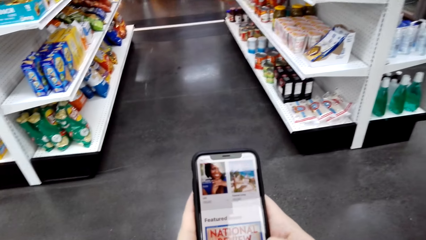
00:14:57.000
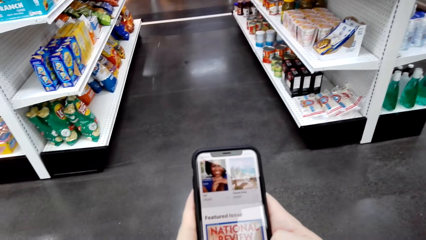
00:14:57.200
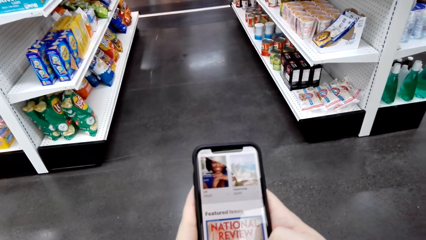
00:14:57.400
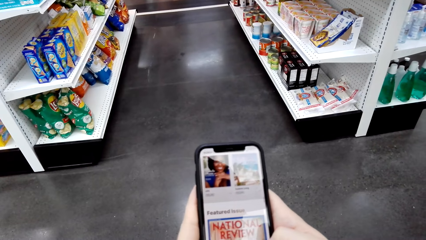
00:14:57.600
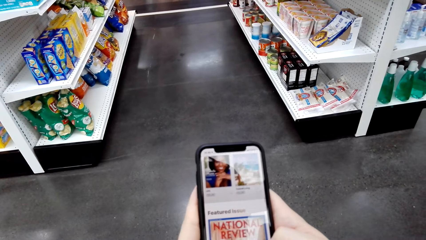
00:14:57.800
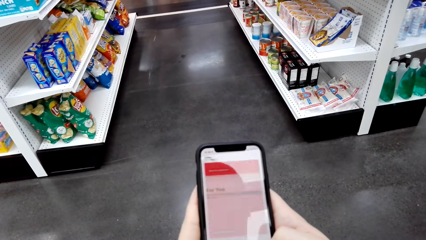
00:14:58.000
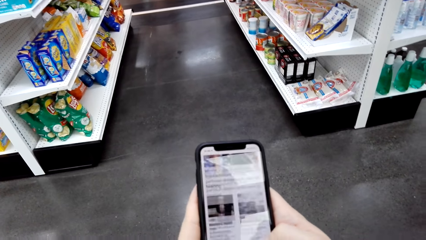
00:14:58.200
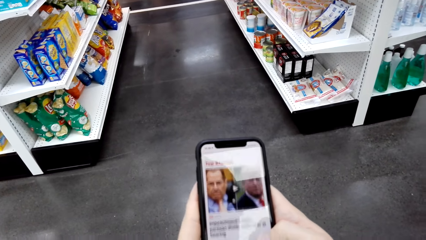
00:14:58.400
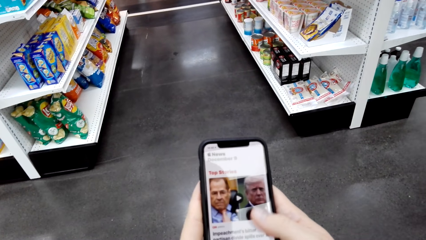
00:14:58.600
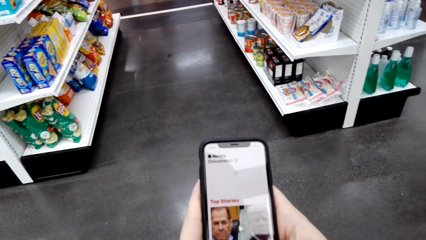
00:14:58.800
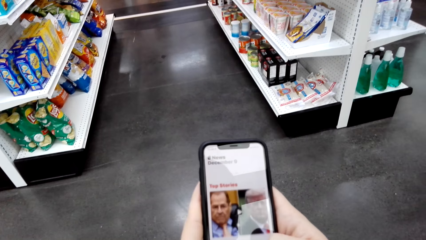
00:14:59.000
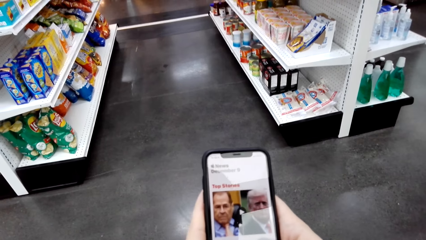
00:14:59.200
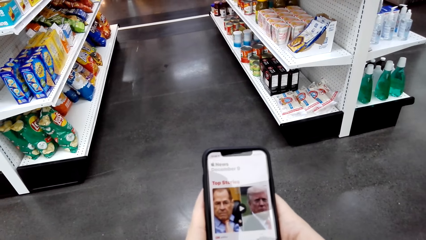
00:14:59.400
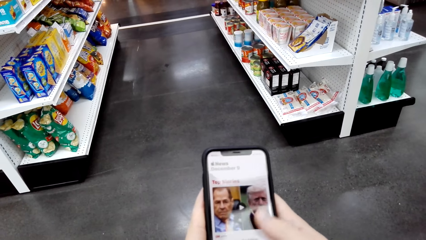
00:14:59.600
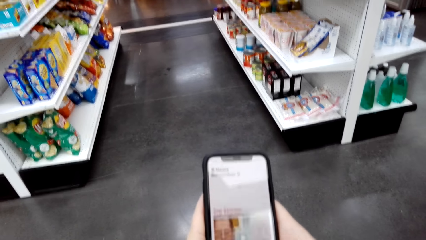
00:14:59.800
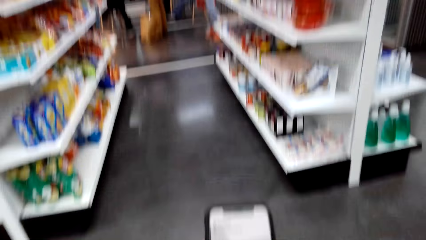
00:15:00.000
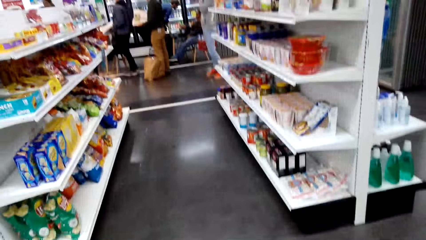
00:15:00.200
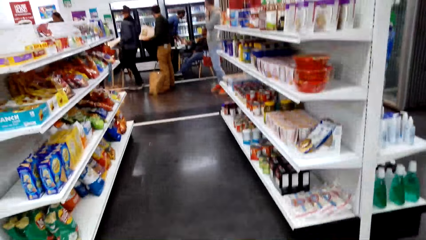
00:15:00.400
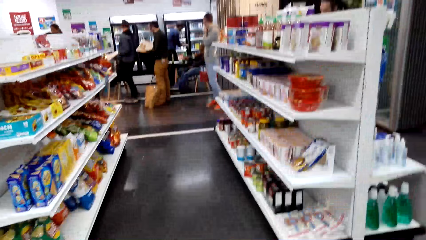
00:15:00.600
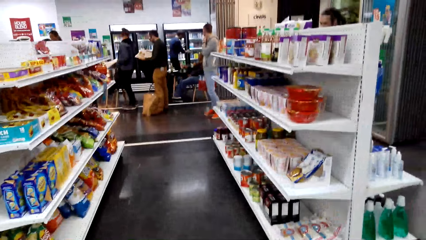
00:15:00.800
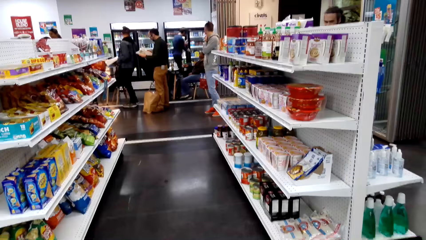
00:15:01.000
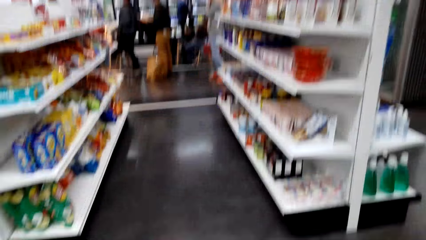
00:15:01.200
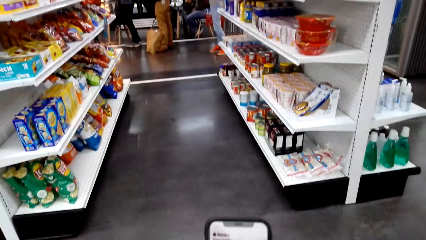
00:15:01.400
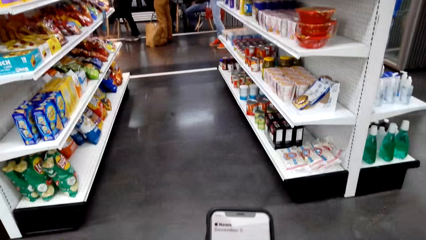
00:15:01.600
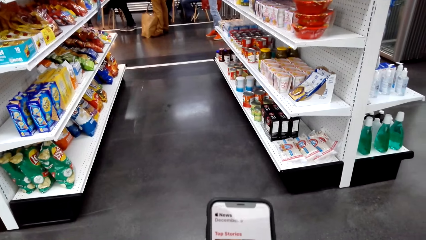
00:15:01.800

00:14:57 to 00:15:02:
The camera wearer uses the phone.

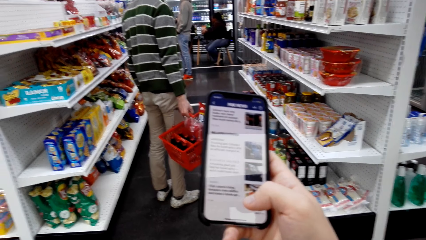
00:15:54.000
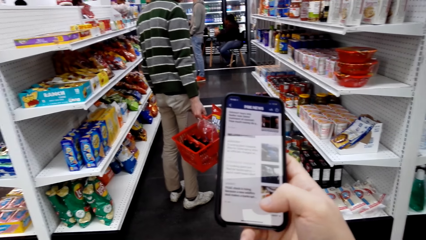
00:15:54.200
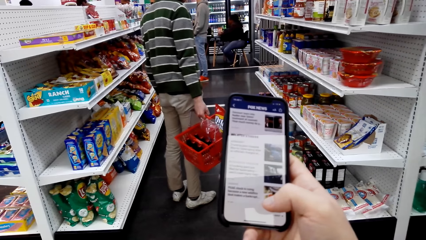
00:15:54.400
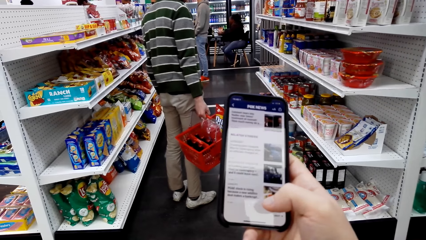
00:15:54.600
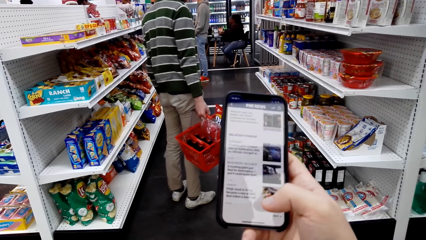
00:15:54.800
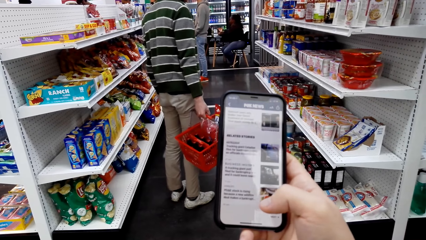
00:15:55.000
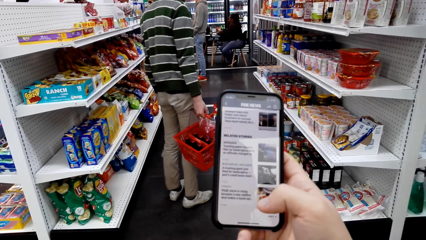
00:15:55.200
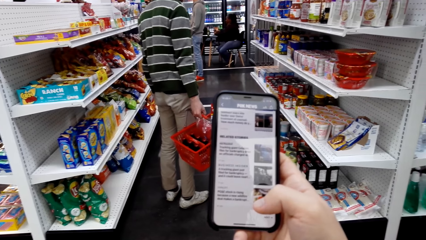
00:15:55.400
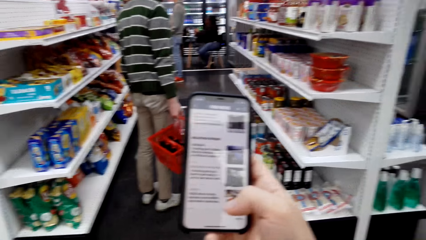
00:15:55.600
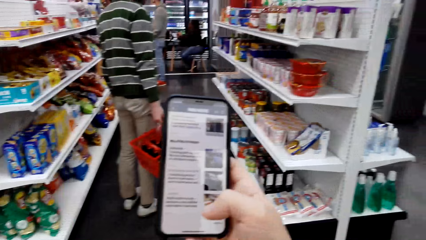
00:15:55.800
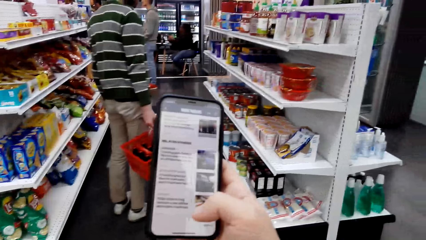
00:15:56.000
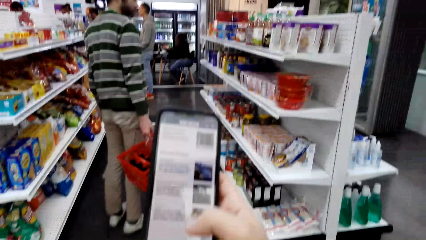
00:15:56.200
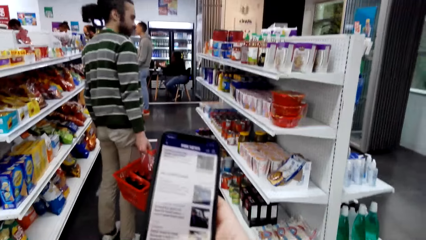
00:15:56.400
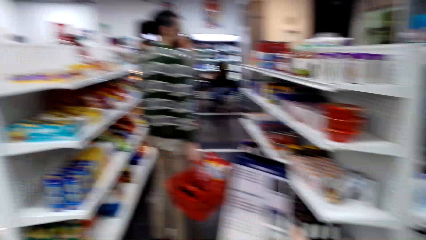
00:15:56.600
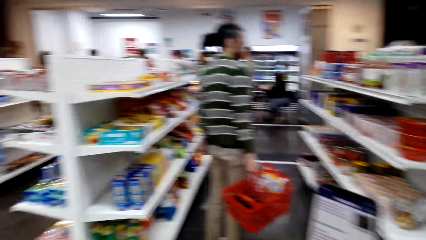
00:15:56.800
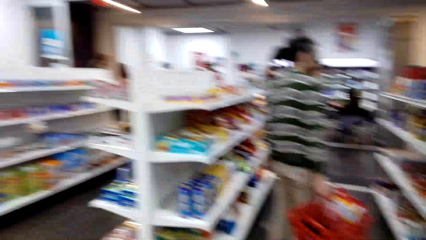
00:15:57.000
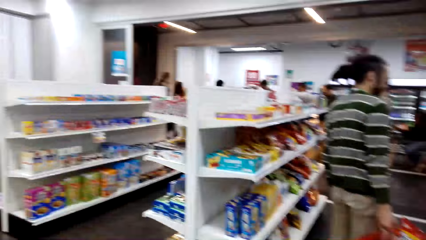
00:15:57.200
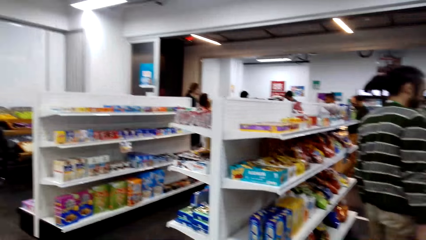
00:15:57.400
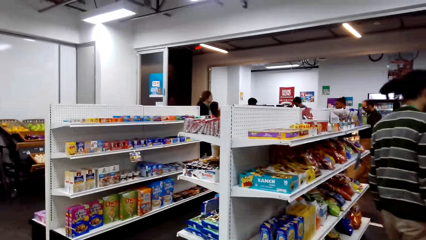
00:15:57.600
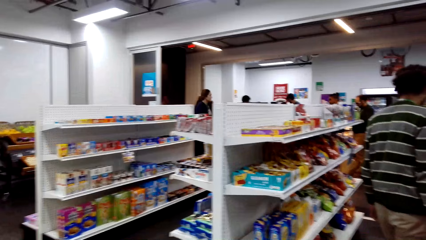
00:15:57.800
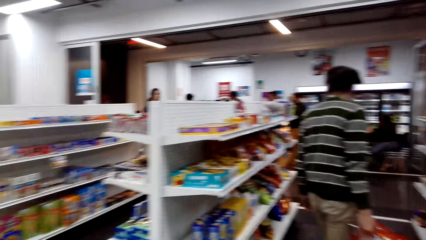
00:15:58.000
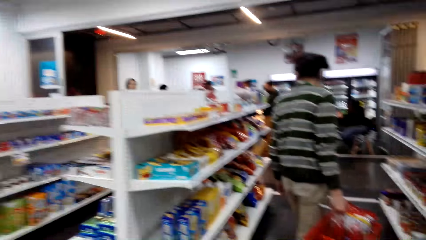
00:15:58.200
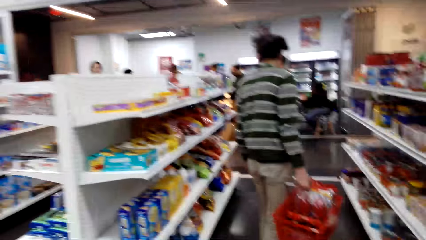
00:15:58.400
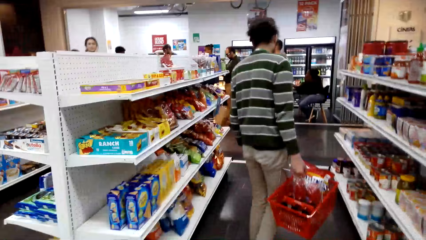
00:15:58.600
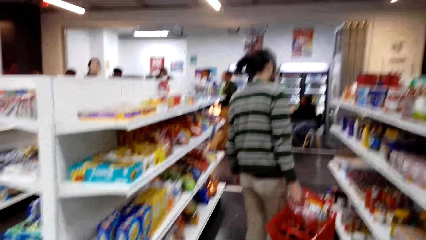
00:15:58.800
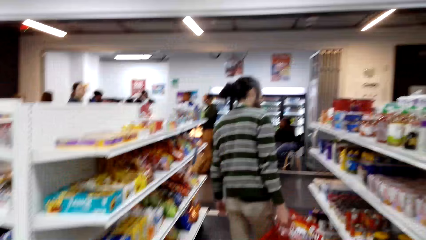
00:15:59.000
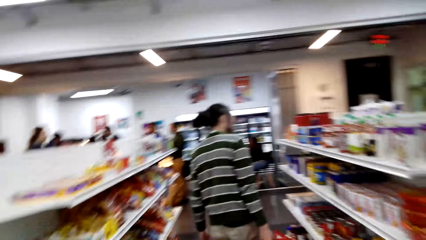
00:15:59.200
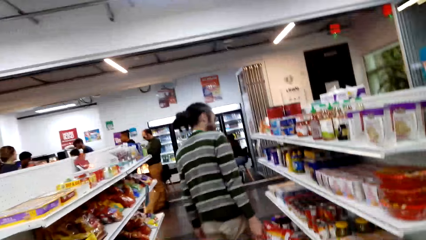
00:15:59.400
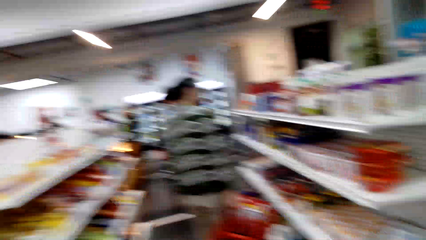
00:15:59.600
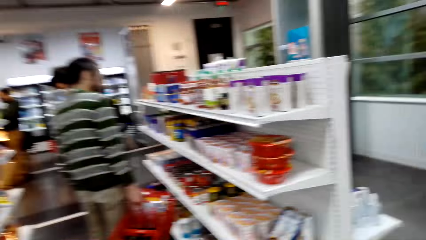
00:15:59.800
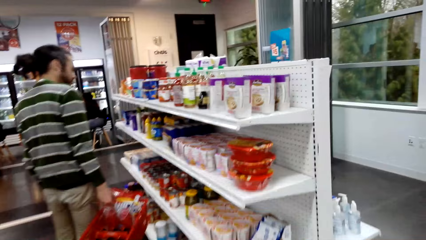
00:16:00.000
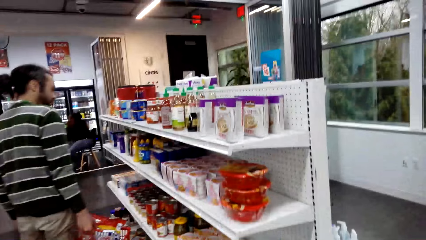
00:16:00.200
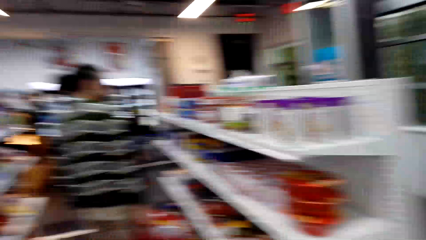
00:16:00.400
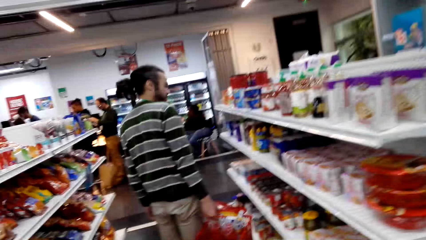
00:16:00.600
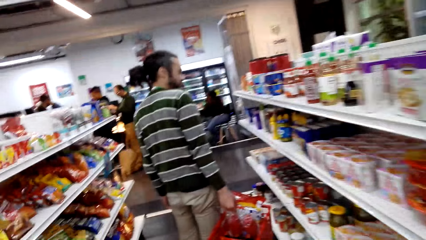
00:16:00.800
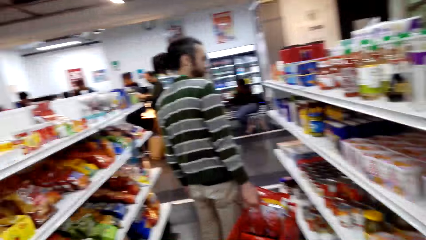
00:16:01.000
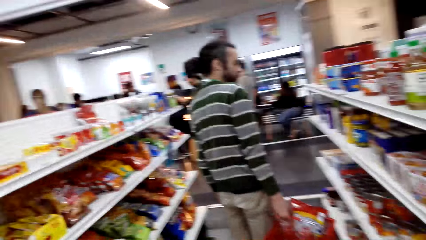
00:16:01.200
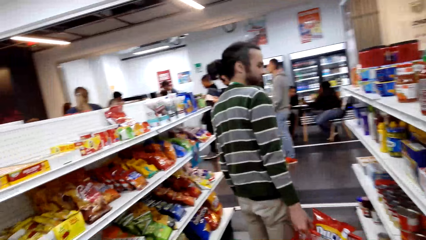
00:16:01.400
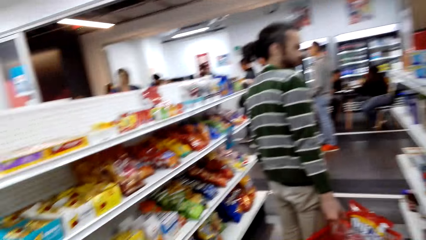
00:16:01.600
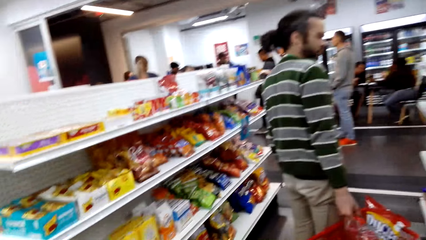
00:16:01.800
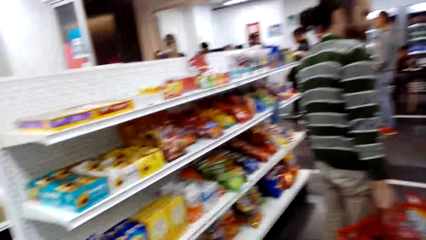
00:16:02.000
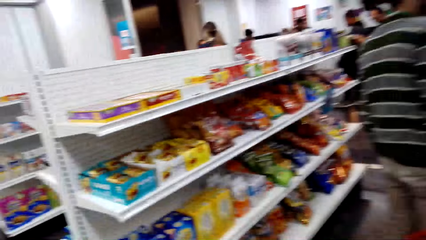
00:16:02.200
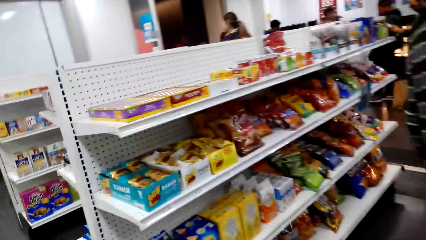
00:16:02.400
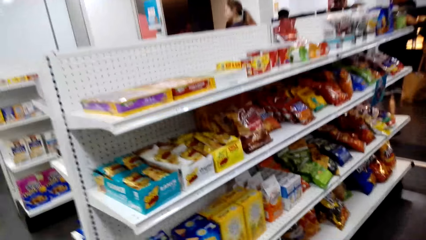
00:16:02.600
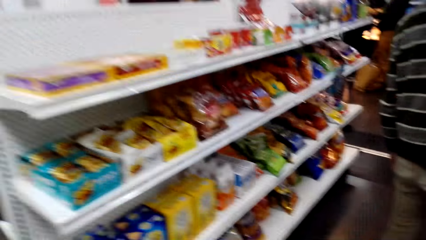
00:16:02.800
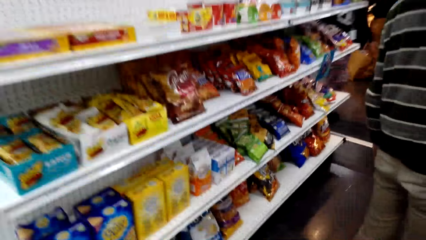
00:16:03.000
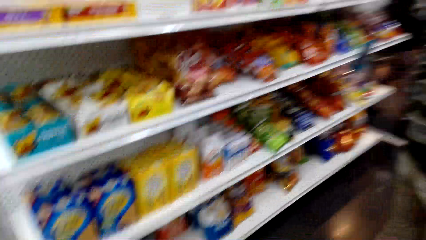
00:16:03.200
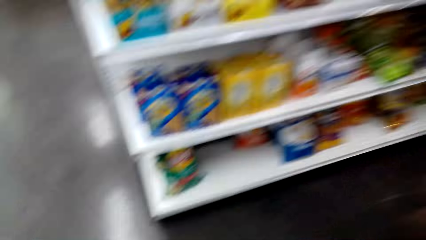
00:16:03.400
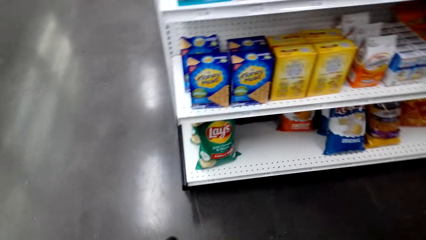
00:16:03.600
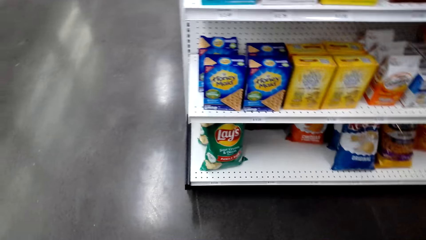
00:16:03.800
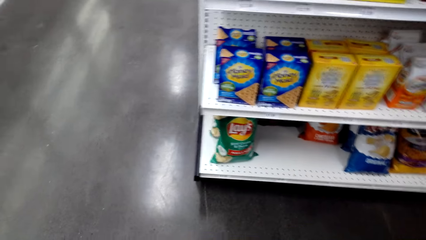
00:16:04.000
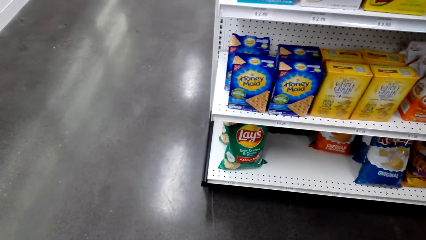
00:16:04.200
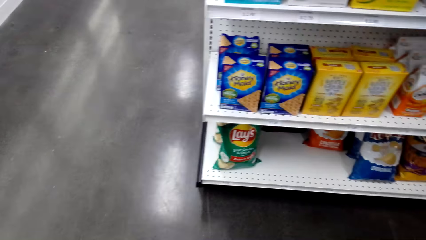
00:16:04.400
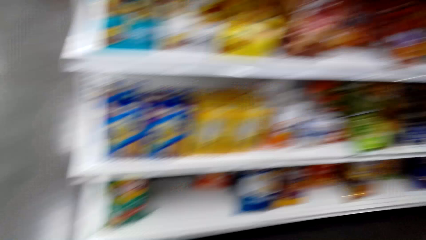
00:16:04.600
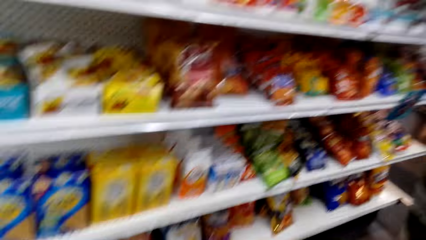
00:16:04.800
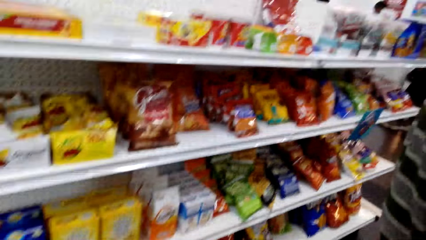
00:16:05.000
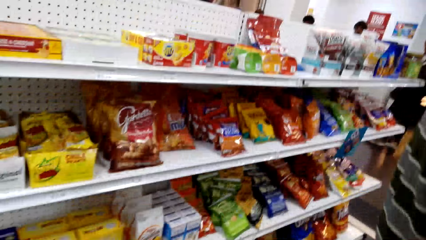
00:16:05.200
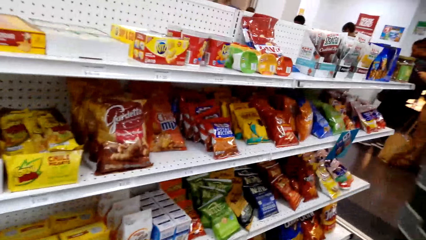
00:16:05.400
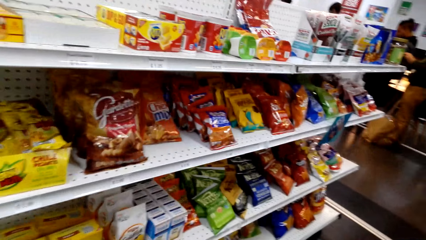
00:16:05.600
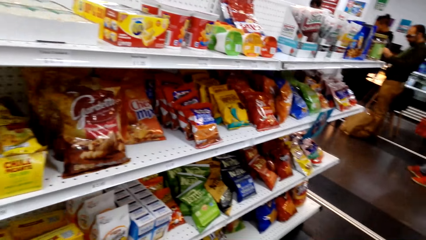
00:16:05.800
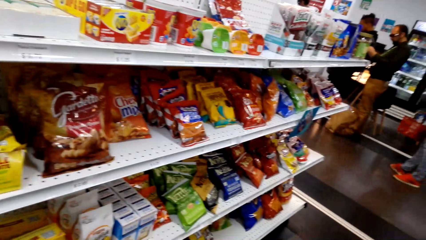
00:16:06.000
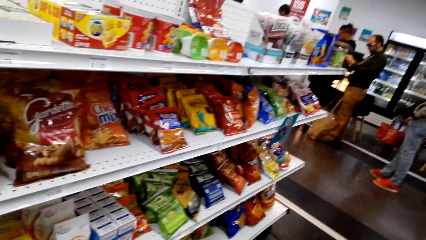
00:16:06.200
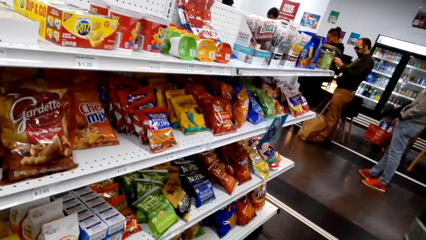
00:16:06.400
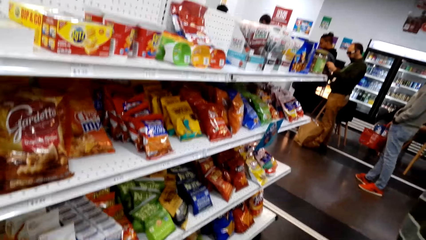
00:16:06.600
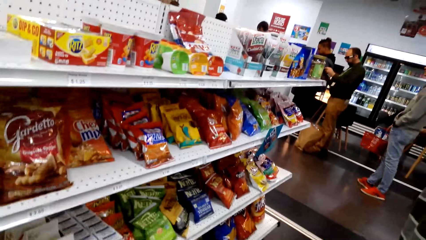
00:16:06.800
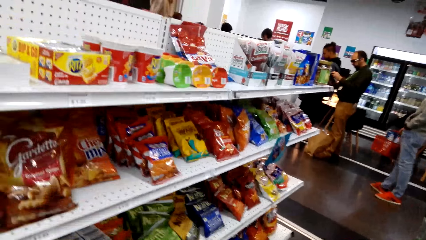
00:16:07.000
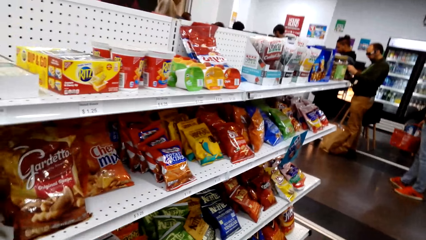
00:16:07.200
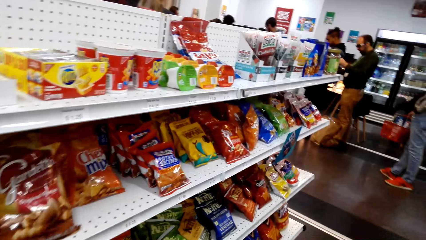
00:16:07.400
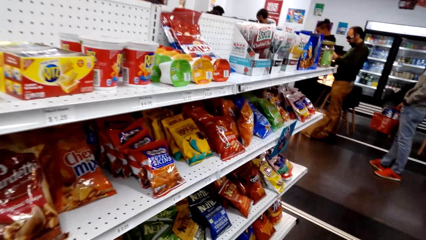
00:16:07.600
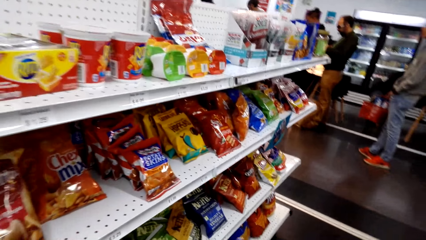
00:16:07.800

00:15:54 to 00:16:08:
The camera wearer looks around. They look around again.
